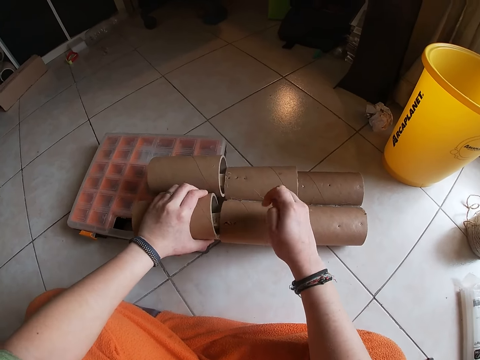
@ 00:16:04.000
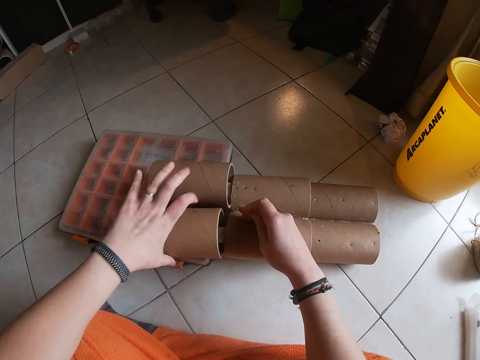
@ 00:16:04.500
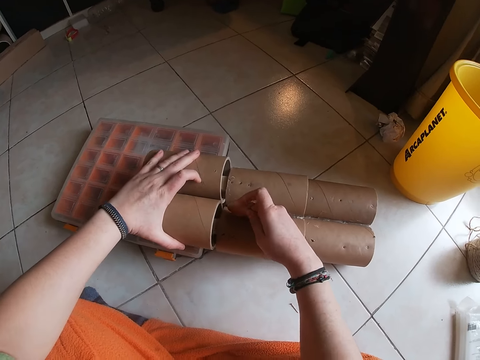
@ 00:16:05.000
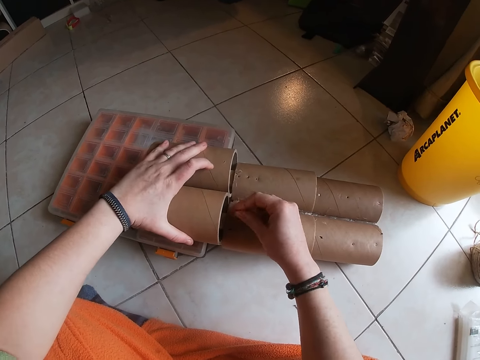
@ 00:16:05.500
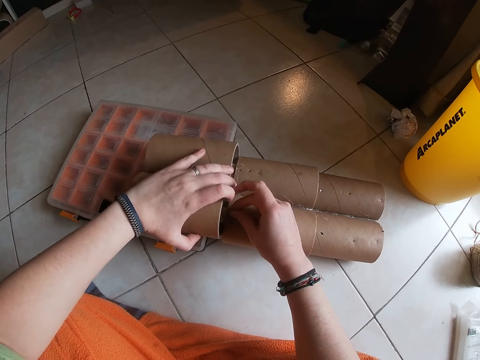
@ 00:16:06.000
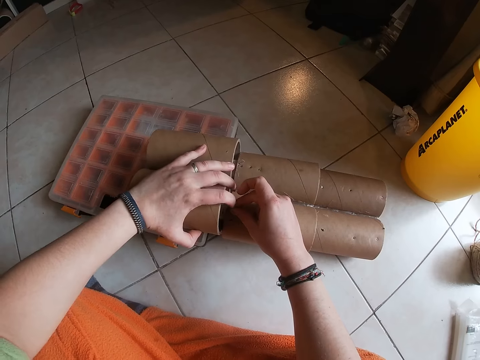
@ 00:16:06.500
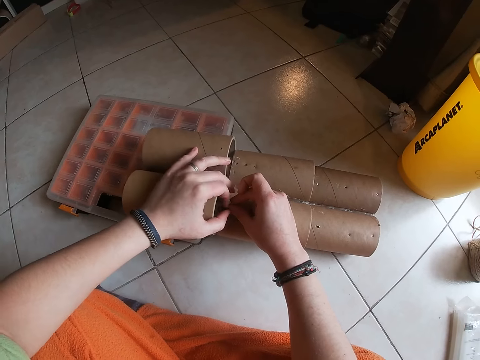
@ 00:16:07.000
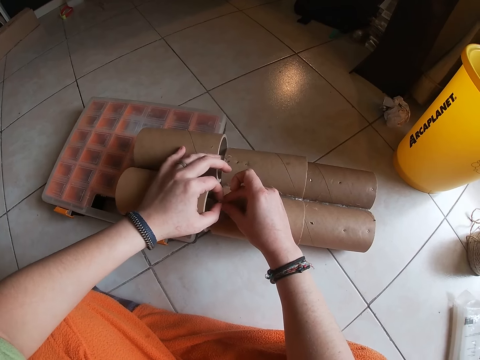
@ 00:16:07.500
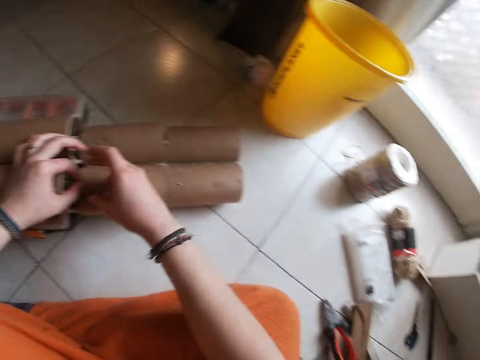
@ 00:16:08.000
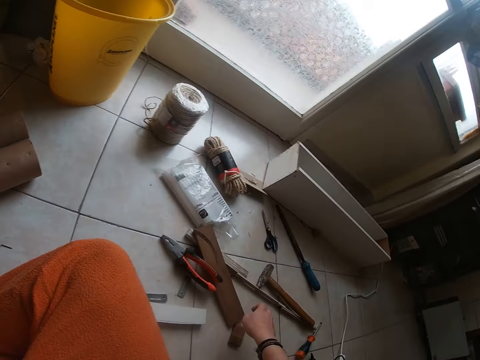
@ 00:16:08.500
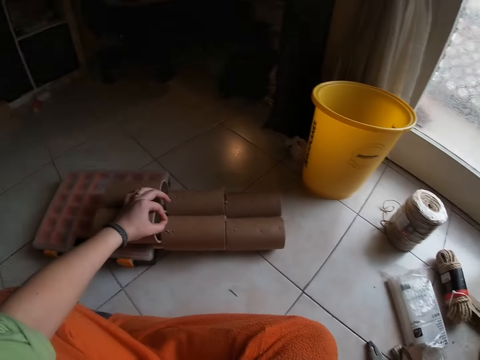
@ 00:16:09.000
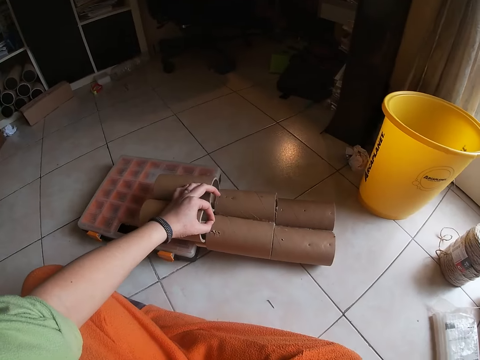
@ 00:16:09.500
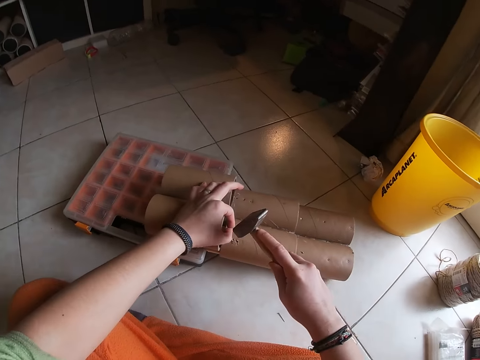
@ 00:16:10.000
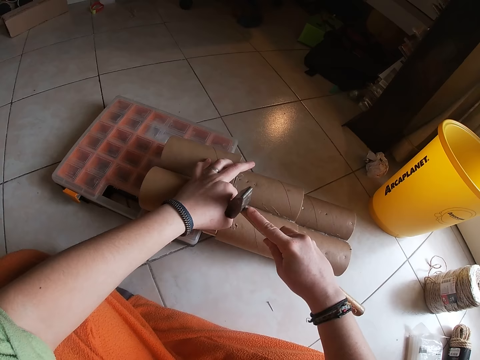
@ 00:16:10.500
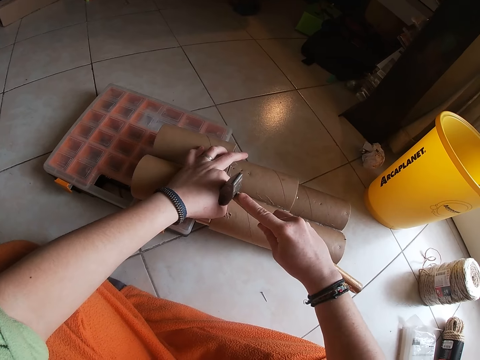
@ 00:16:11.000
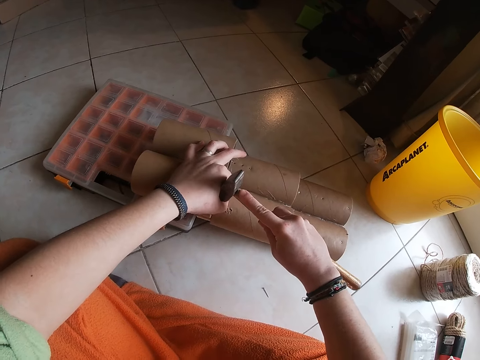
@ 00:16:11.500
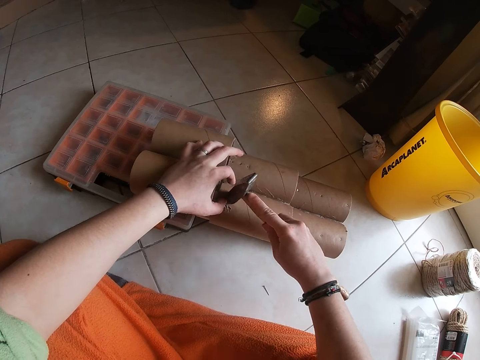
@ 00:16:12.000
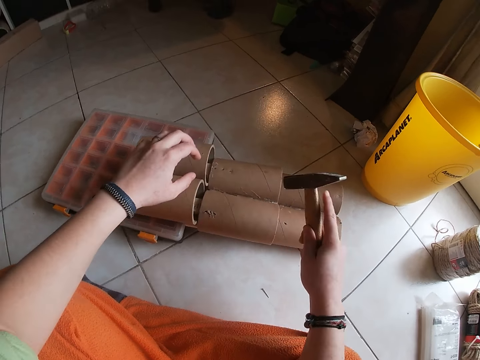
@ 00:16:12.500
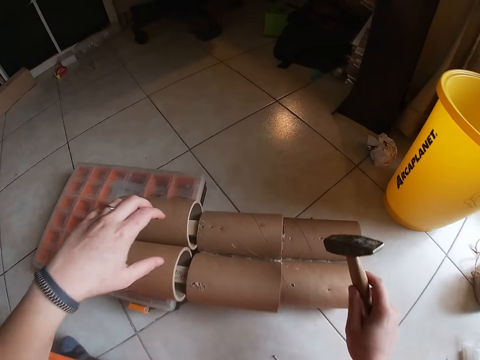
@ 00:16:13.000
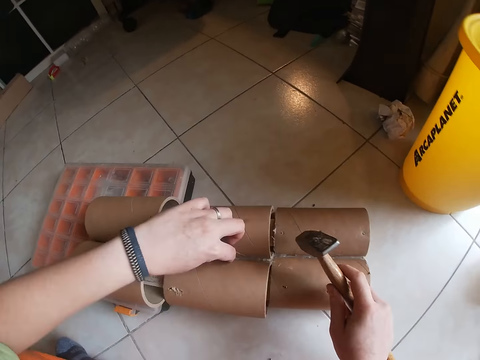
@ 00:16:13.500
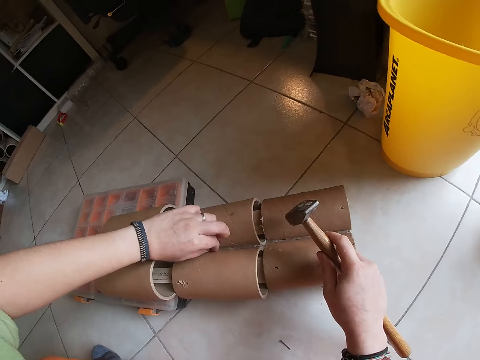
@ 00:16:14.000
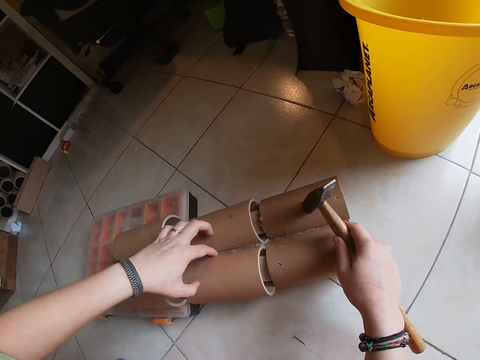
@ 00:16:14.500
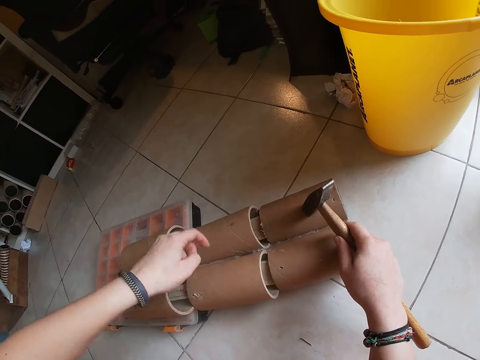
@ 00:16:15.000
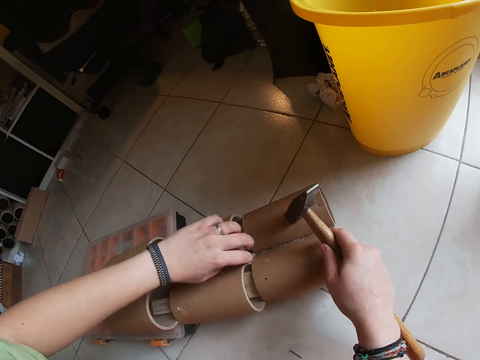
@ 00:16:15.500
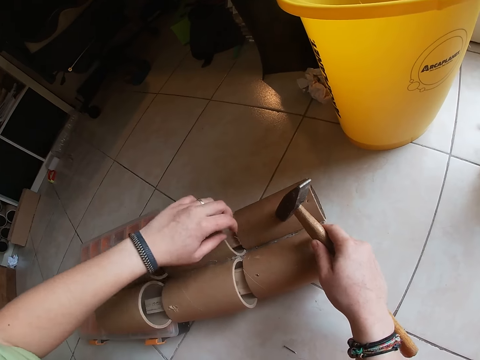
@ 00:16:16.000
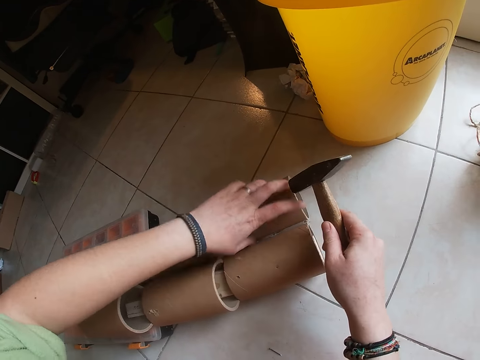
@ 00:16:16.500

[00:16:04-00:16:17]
The camera wearer holds the nail against the wood. She hits the nail on the stack of cardboard tubes on the box on the floor with a hammer in her right hand. She holds the hammer. She pushes the nail on the model.

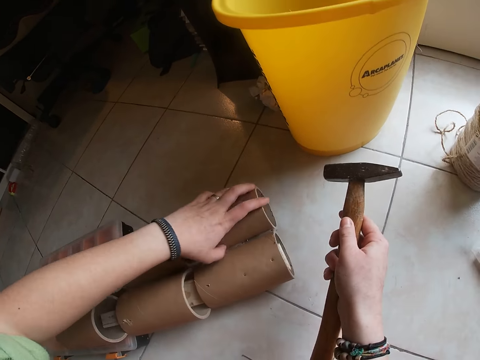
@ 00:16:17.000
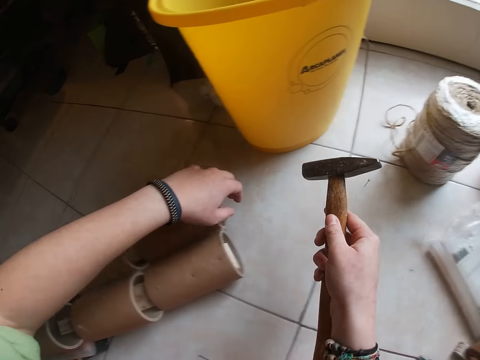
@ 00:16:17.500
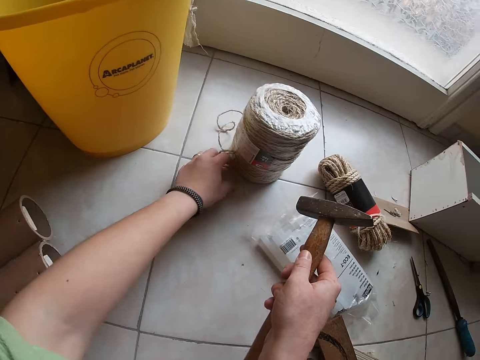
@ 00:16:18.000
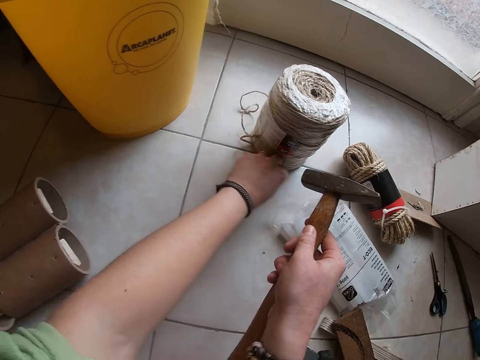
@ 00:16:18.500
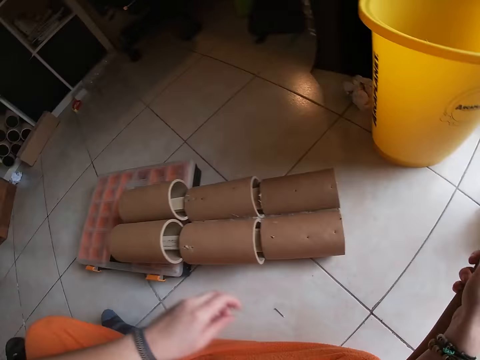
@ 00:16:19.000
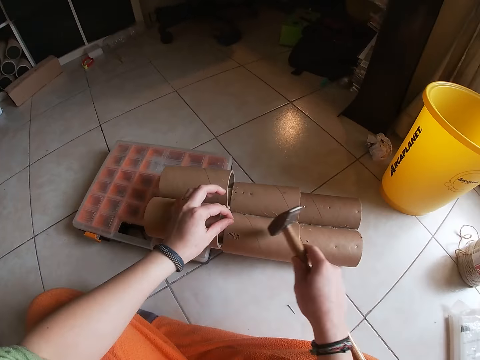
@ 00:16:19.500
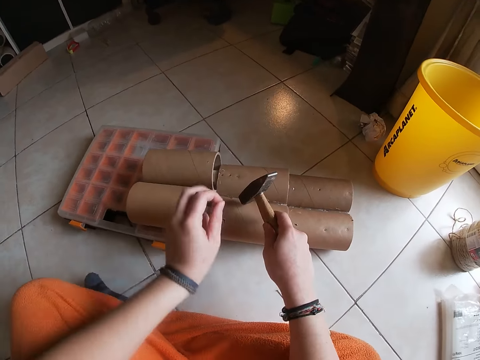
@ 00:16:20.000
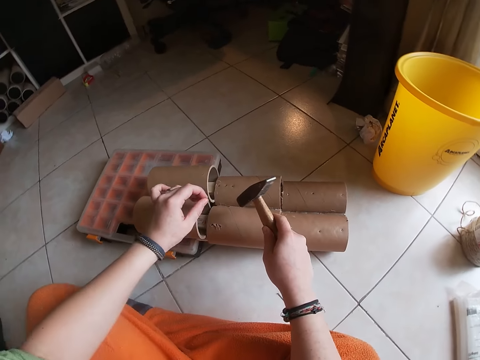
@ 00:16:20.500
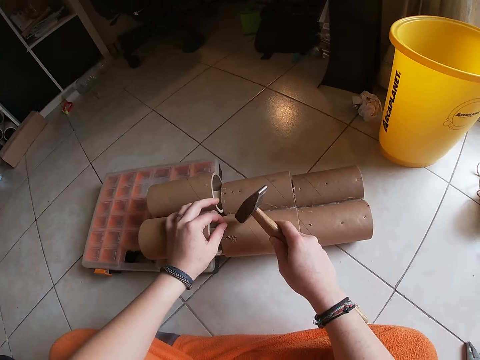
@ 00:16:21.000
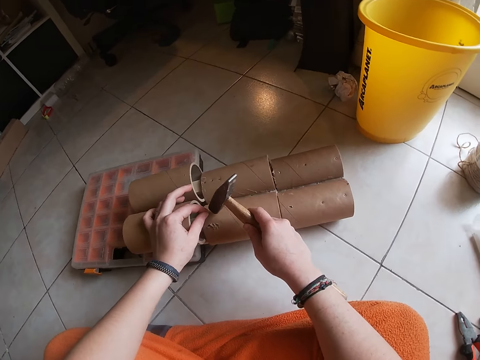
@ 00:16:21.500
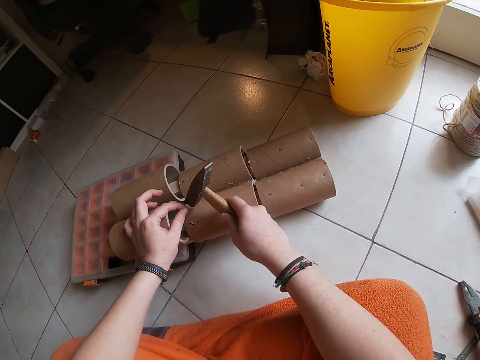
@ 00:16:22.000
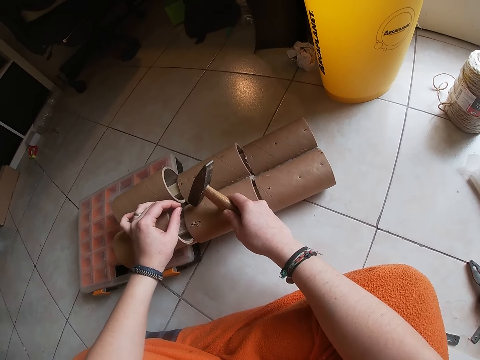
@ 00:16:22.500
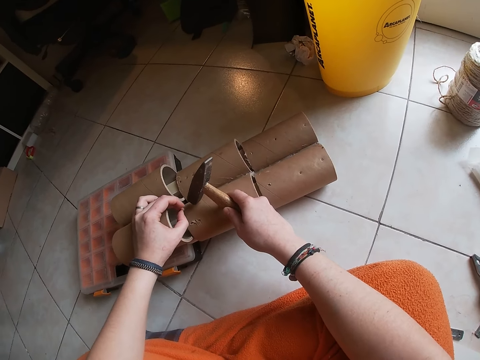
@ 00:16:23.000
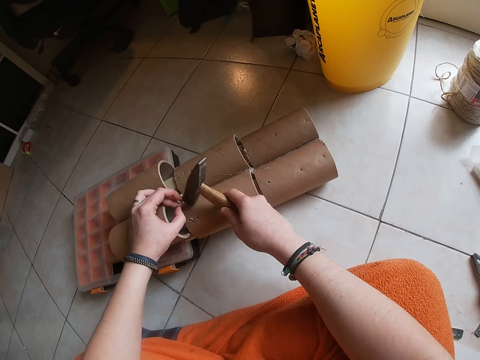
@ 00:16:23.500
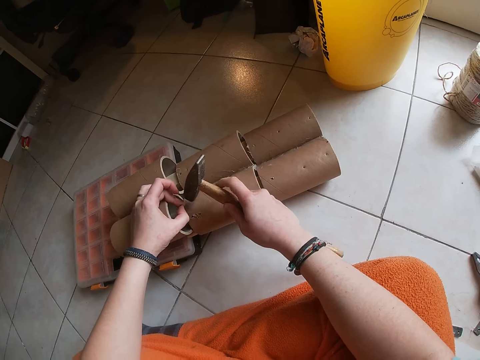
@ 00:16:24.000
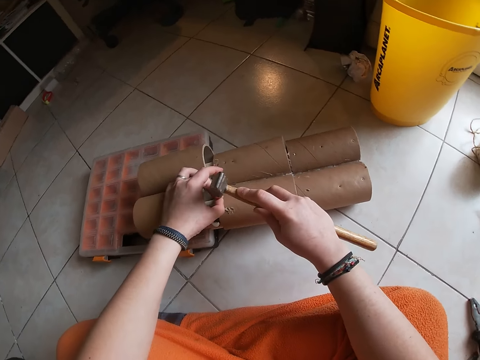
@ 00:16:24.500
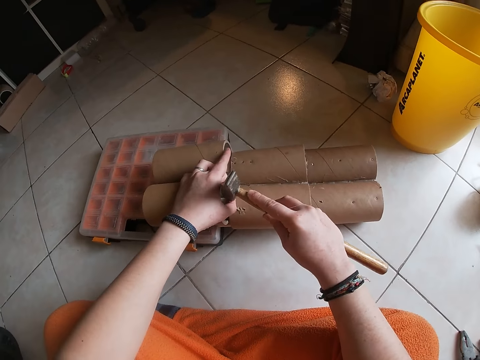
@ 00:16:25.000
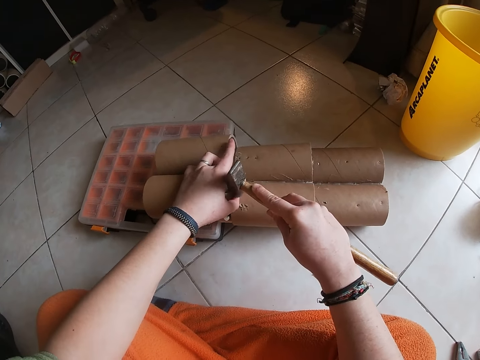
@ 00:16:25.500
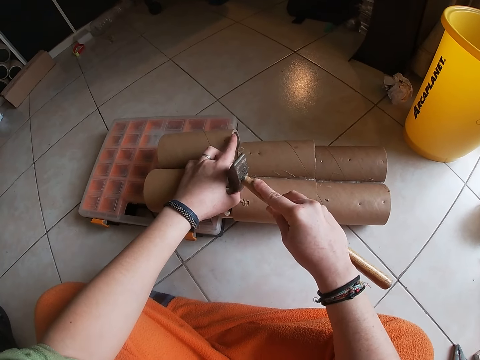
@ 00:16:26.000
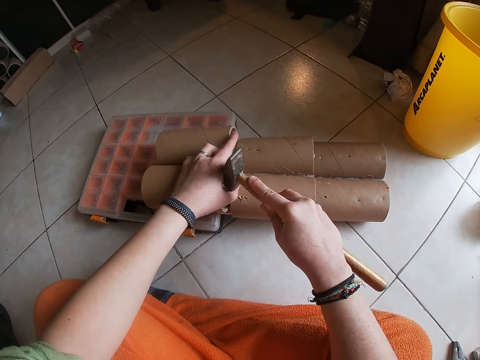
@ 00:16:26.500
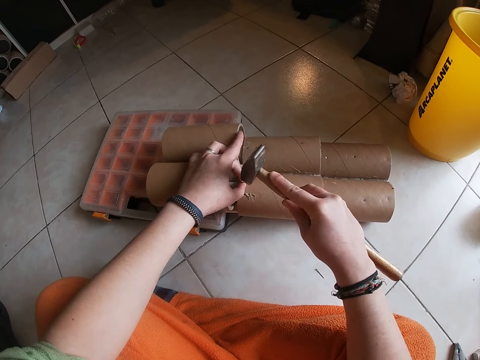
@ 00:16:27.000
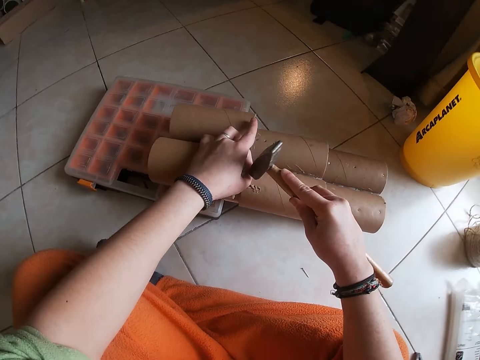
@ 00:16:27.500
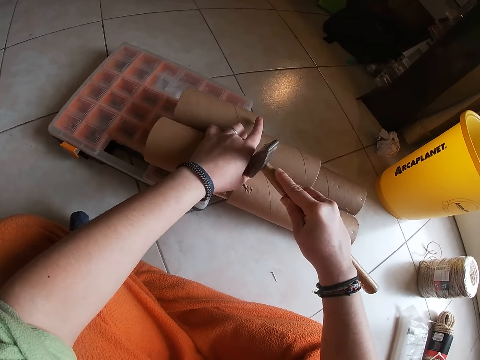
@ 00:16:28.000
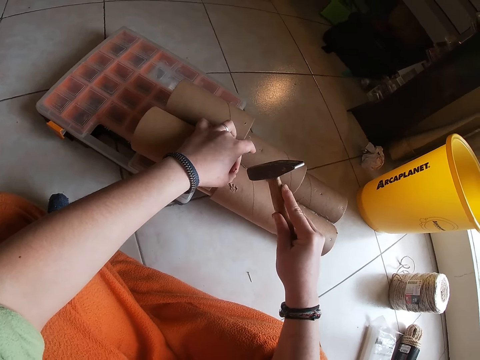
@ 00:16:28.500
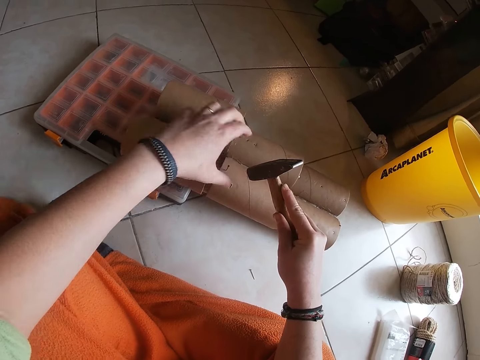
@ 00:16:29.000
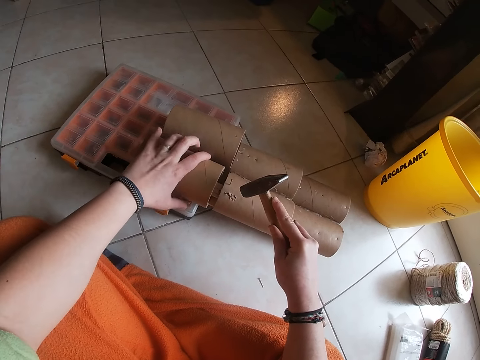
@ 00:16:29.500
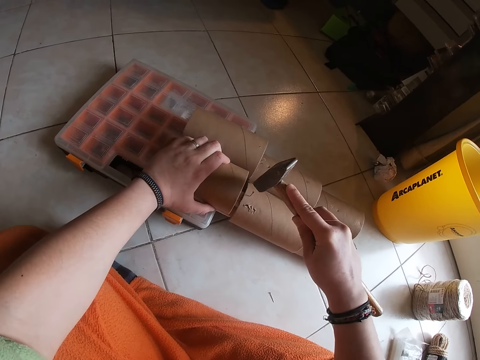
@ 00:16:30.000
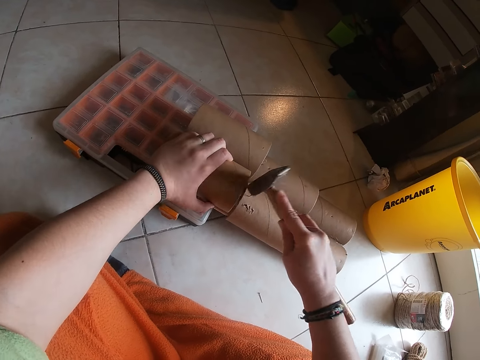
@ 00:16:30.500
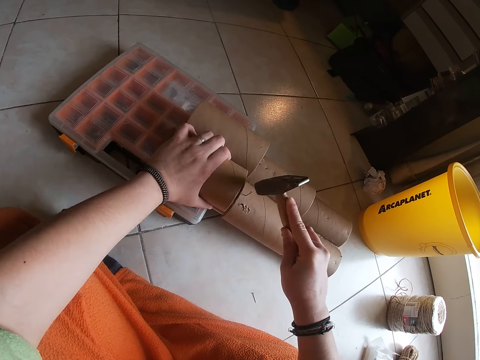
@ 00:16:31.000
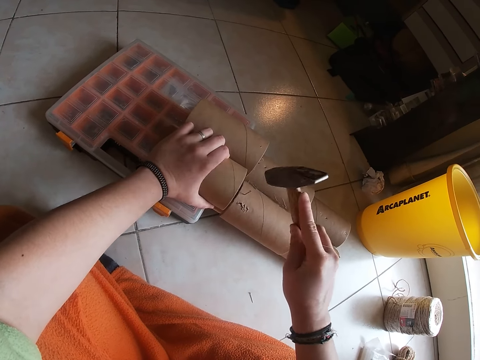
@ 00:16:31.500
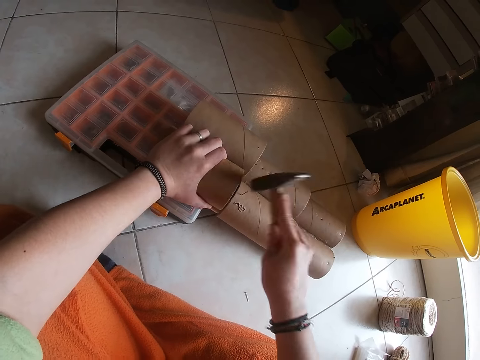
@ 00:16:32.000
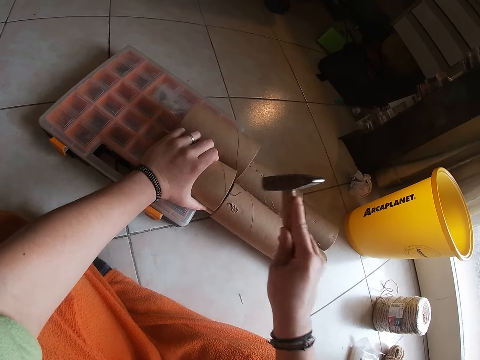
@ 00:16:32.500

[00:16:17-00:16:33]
The camera wearer picks up the nail. They hold the nail against the wood. They hit the nail.
